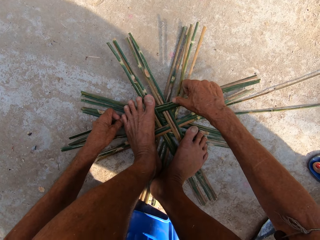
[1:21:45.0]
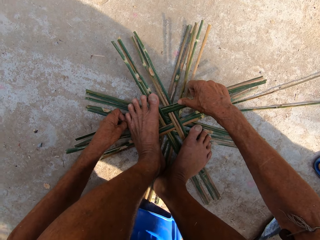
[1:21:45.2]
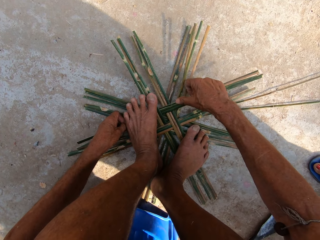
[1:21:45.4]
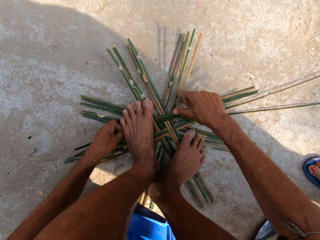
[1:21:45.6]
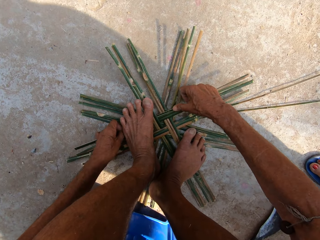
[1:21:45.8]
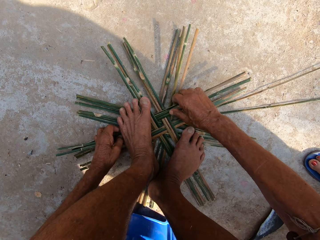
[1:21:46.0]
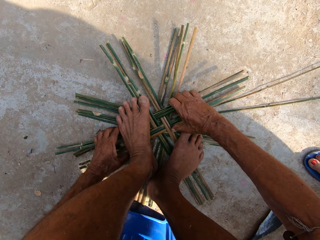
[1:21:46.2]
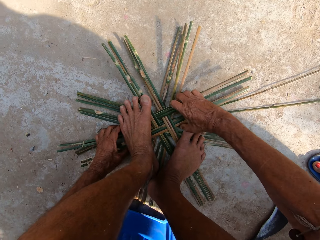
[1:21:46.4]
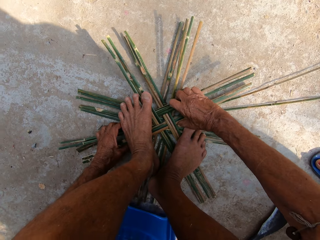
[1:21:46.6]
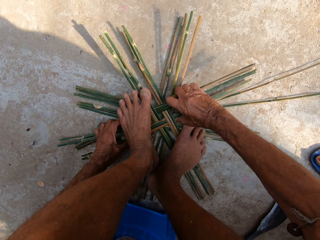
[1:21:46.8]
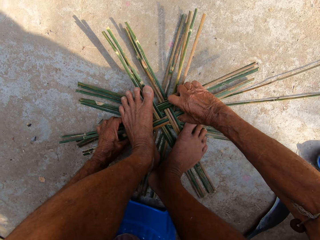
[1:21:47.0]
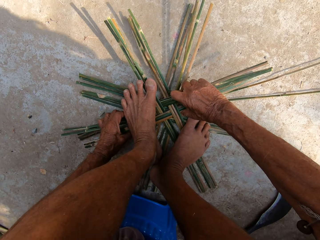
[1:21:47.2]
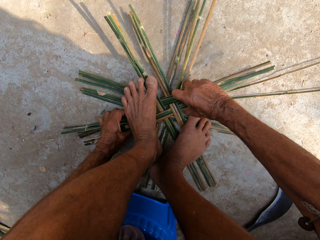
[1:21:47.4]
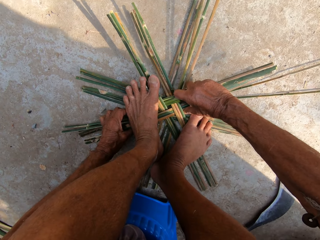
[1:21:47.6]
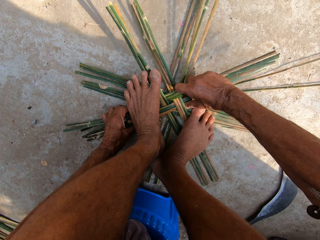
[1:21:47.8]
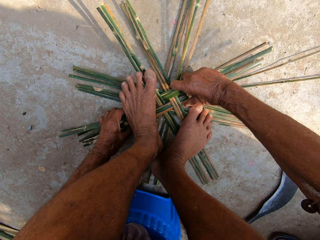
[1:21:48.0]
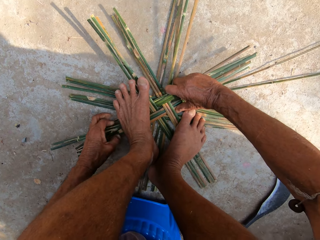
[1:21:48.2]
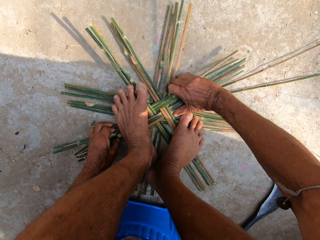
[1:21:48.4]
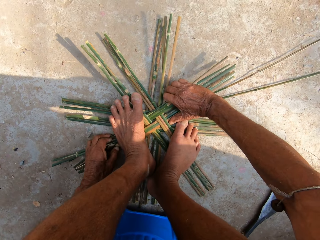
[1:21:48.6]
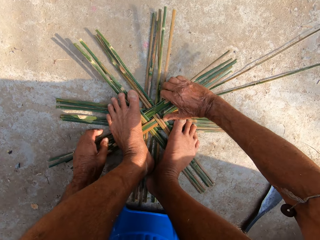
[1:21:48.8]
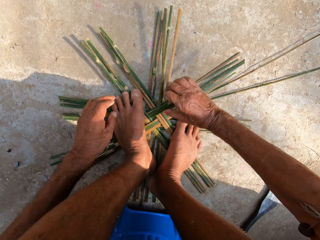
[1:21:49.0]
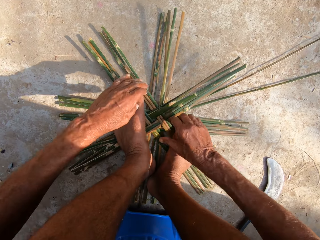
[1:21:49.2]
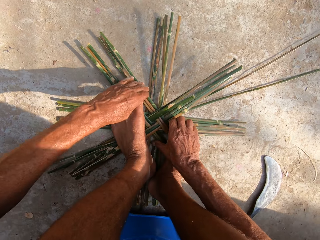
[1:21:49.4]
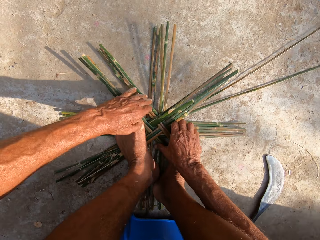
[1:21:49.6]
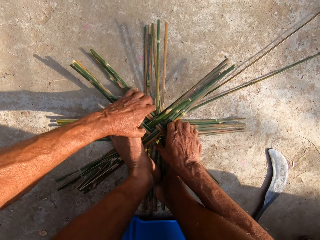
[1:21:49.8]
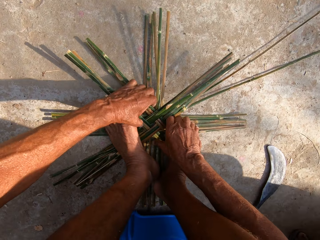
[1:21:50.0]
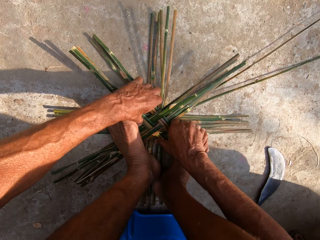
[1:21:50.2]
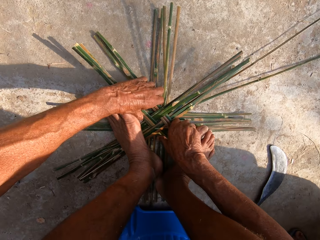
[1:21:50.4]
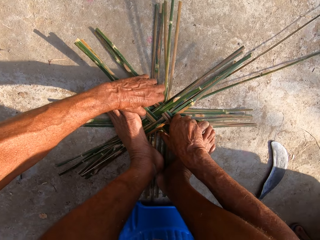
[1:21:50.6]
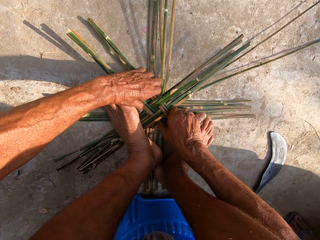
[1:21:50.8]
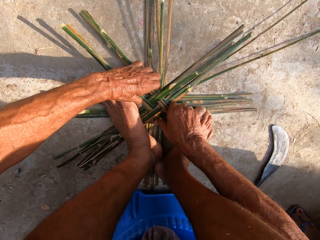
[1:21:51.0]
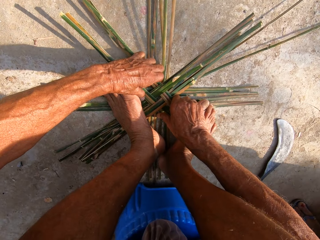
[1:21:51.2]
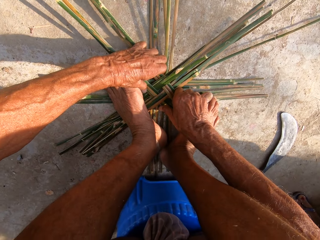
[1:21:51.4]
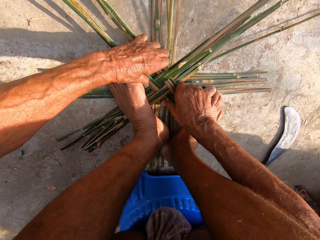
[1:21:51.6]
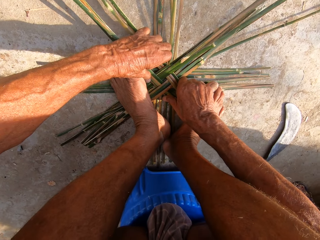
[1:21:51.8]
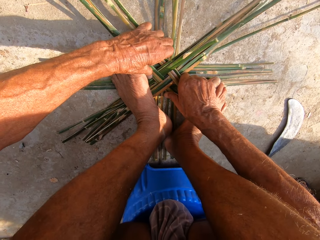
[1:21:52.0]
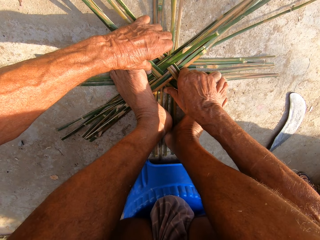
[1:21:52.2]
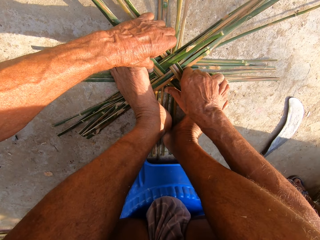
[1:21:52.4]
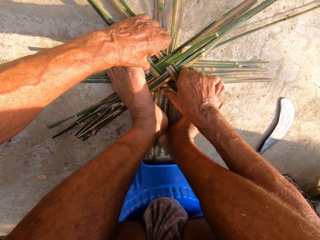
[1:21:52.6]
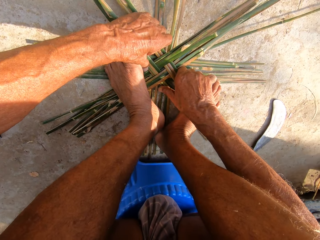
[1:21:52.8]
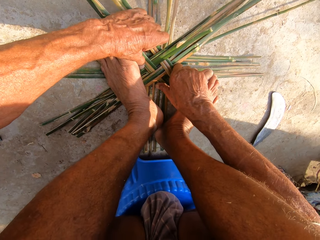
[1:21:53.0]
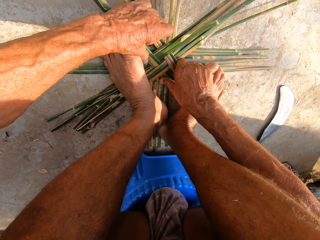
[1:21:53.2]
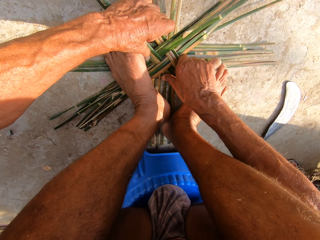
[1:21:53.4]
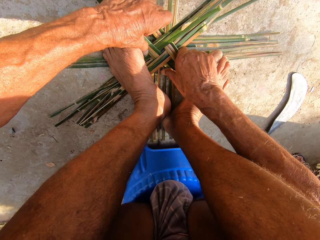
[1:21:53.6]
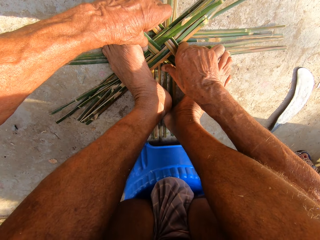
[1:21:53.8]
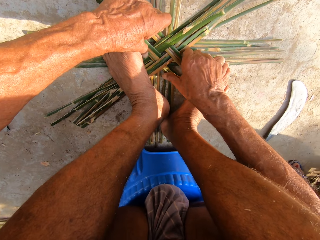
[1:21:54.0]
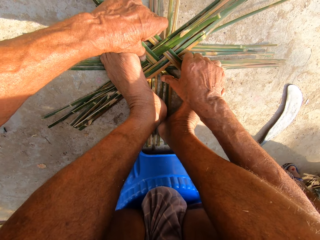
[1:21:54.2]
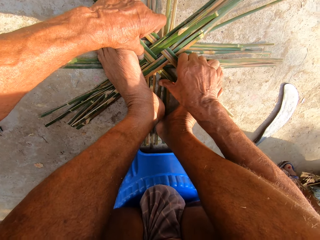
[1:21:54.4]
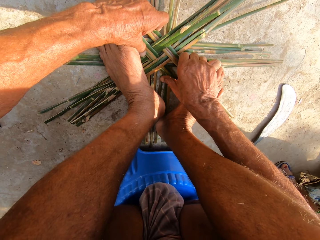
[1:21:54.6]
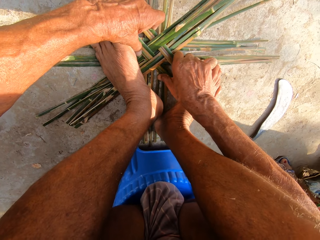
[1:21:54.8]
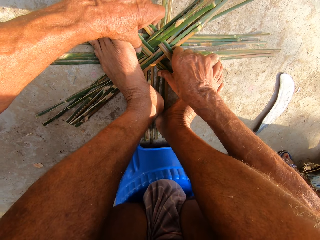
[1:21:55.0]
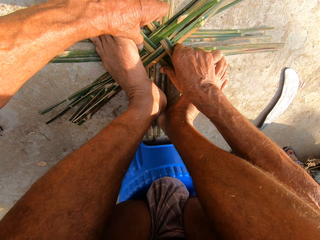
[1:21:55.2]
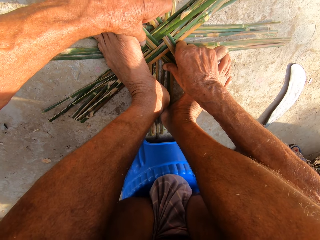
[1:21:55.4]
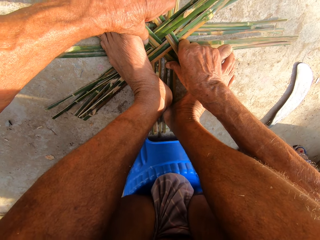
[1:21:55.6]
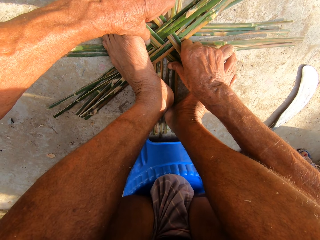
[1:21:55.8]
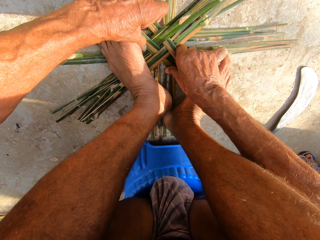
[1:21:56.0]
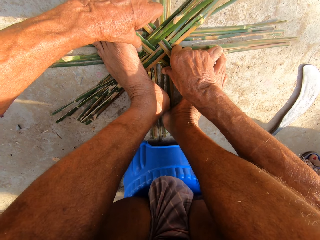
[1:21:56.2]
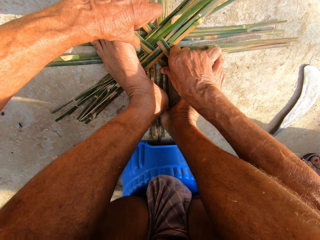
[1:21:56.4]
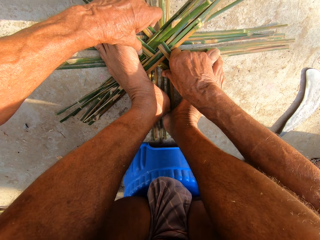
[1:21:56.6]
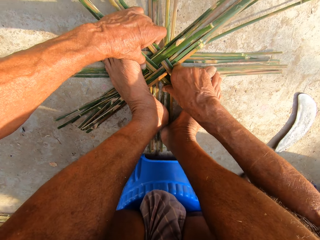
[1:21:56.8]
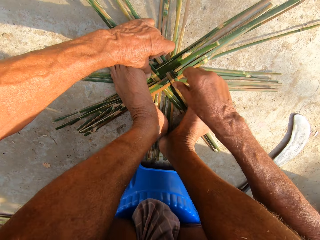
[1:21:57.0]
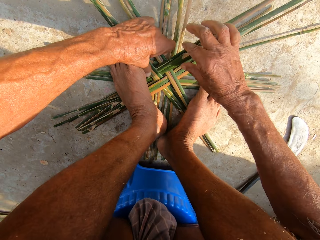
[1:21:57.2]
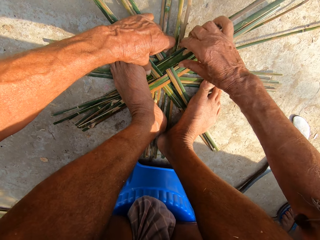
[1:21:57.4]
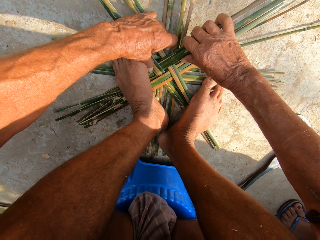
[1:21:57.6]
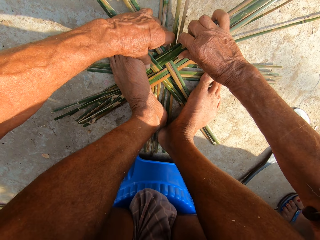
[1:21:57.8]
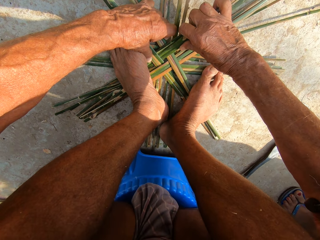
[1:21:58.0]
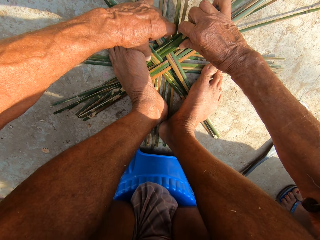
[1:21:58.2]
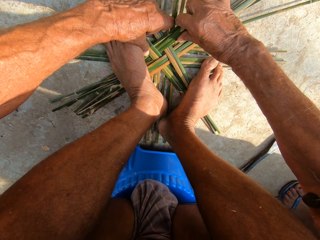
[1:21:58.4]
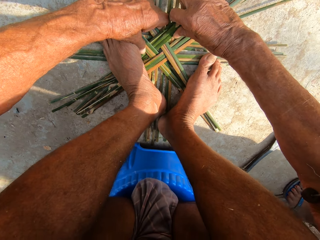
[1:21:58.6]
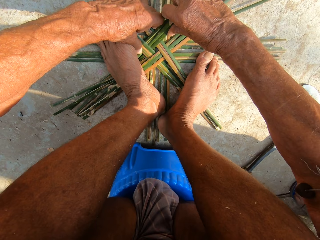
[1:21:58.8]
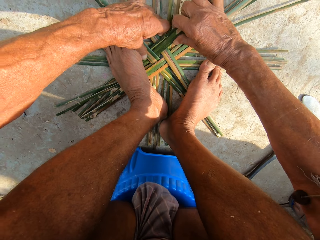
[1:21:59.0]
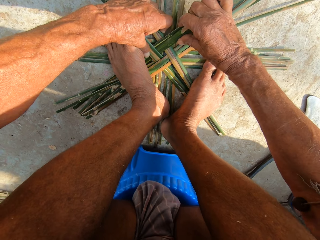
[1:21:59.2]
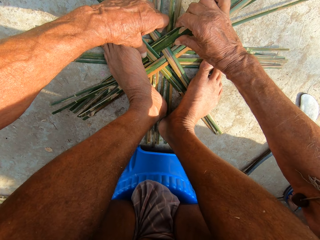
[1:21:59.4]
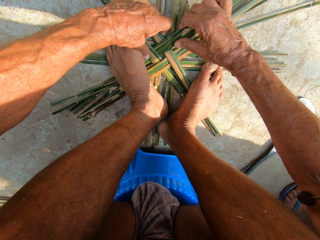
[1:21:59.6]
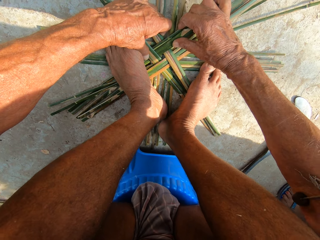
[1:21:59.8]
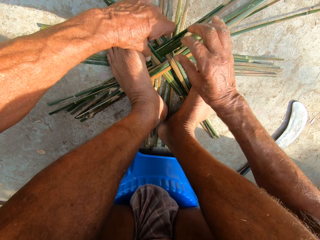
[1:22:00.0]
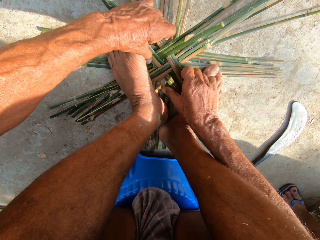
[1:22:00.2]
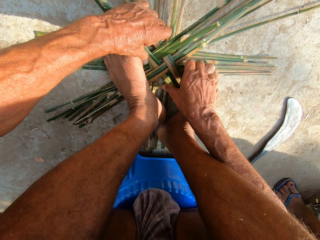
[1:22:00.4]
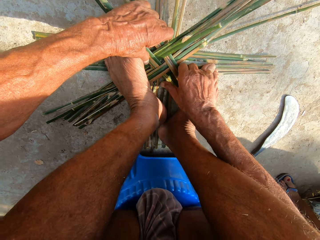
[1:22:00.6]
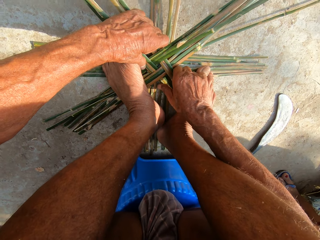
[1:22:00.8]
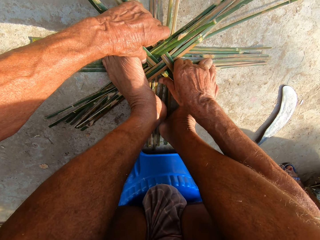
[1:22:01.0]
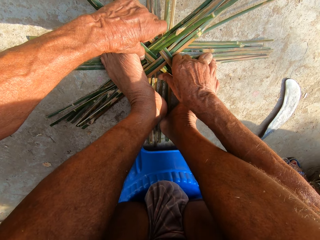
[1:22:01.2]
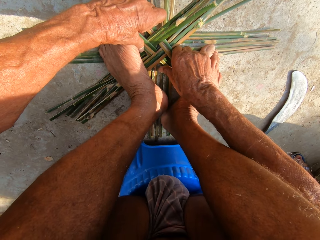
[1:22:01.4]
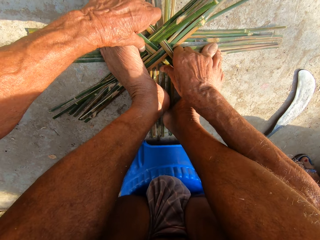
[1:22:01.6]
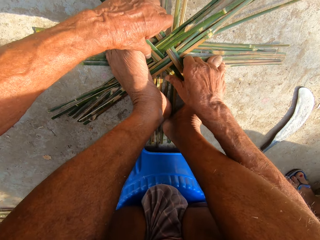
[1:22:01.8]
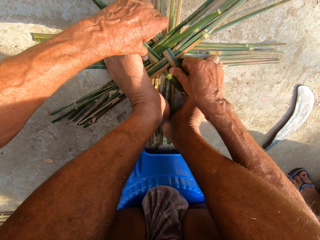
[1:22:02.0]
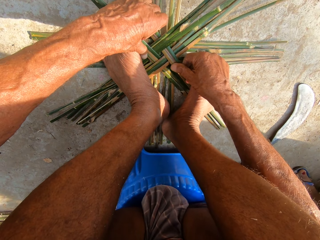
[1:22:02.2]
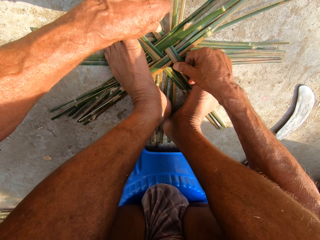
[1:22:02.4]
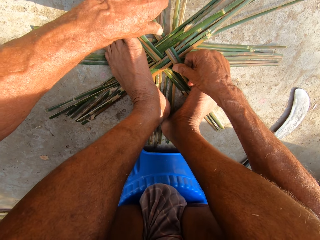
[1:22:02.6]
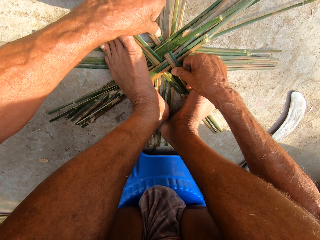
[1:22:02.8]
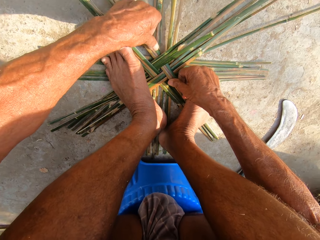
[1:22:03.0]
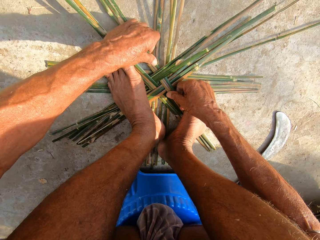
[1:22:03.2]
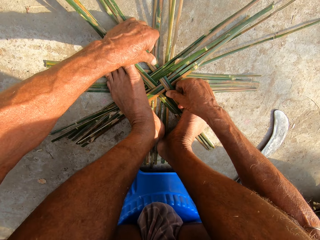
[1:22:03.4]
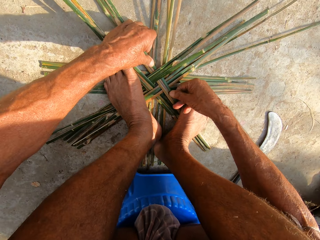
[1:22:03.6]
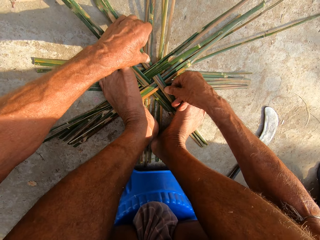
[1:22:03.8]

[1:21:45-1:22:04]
The camera wearer straightens the bamboo skins on the ground. He adjusts the pieces of bamboo stick on the ground with his hands.

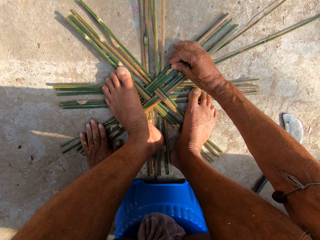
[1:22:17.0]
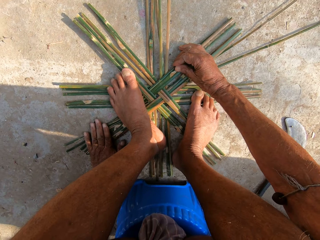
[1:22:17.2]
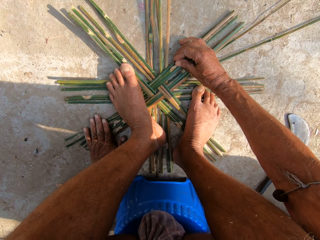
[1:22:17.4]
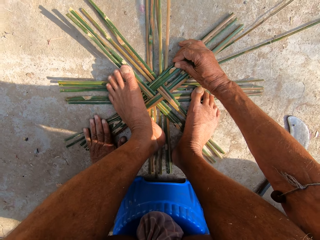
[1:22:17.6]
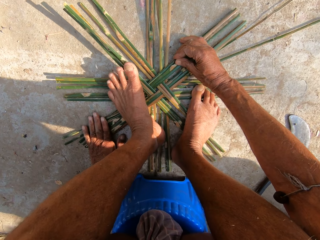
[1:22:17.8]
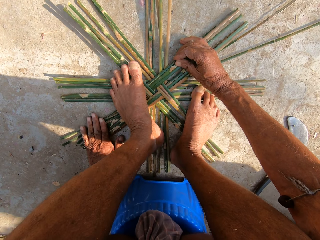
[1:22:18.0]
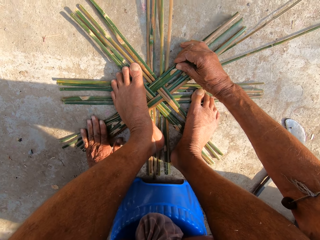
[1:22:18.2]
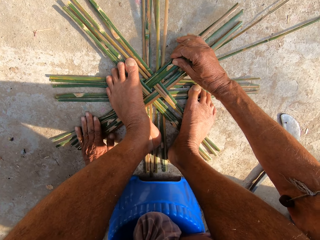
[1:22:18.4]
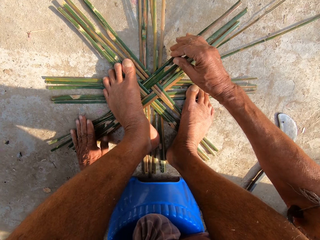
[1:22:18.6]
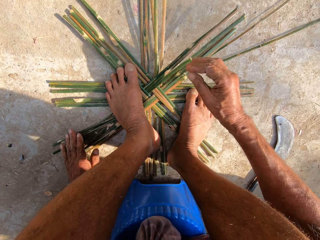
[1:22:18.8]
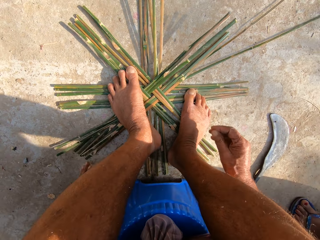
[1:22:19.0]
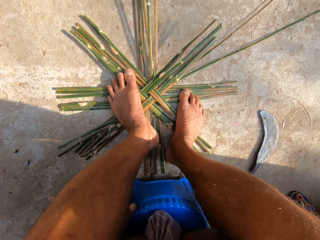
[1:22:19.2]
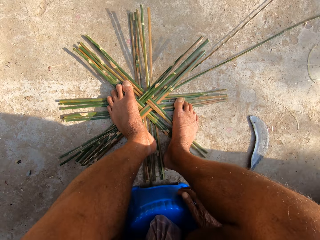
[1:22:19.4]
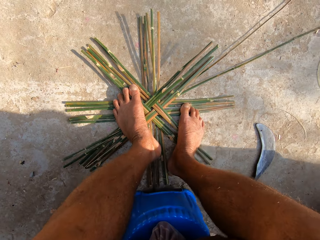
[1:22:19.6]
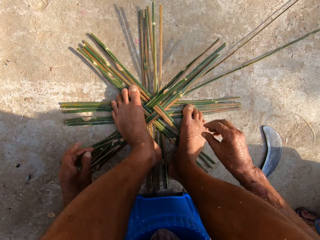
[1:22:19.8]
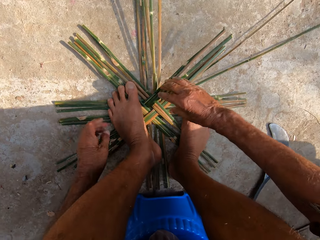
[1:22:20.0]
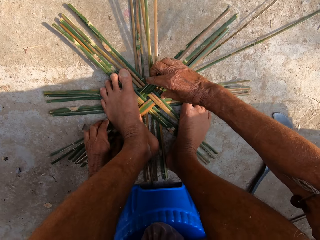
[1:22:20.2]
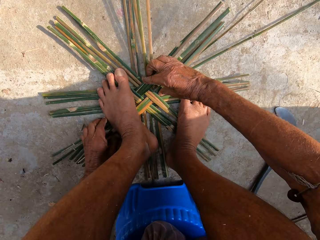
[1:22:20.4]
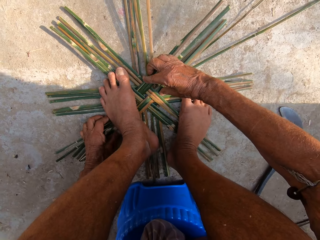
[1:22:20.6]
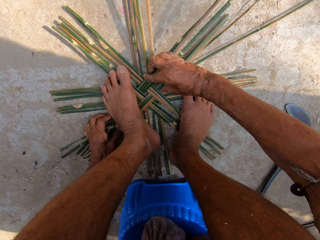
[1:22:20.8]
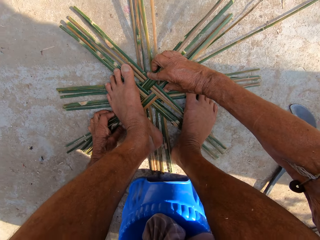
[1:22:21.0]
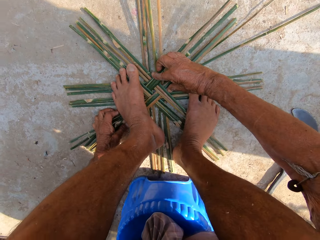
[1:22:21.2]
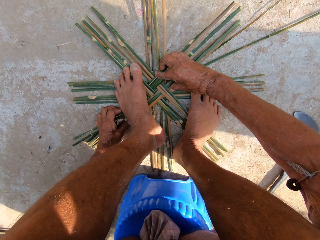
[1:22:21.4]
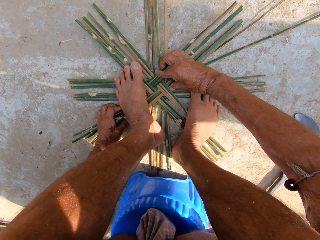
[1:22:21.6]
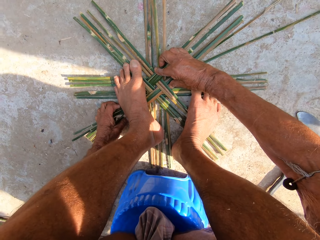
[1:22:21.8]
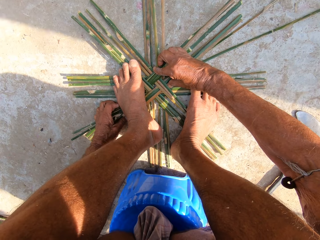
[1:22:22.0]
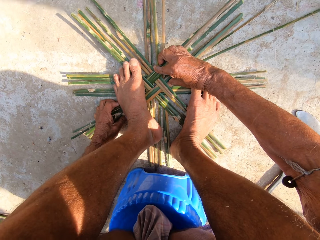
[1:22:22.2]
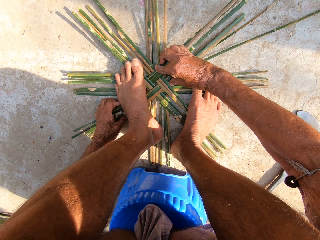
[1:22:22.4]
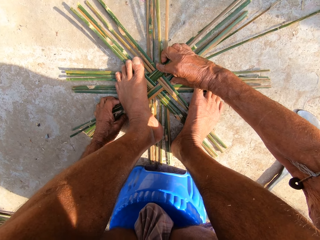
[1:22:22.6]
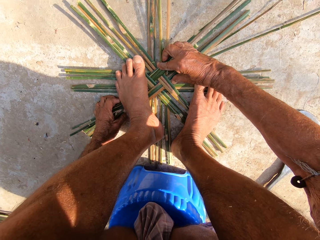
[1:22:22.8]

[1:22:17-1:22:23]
The camera wearer taps a stool. He places his hands on a plastic container on the ground. He adjusts the pieces of bamboo stick on the ground with his hands.
